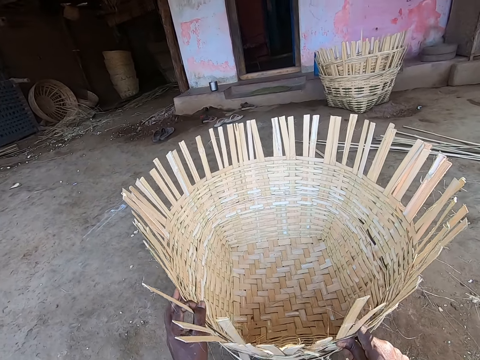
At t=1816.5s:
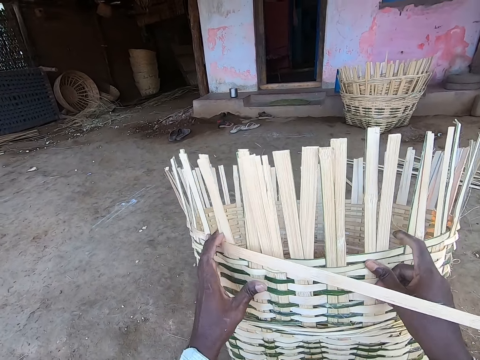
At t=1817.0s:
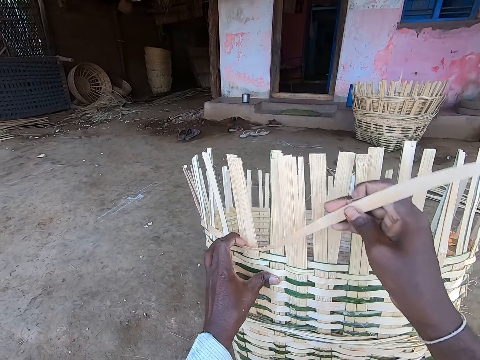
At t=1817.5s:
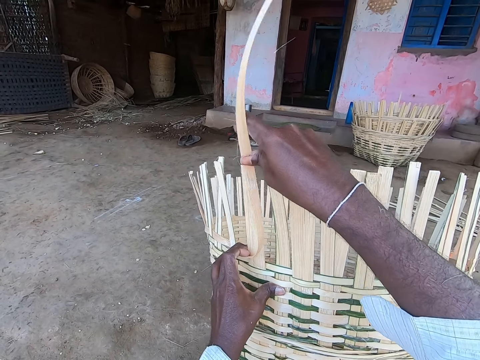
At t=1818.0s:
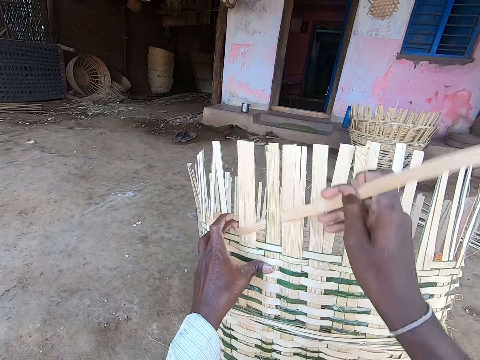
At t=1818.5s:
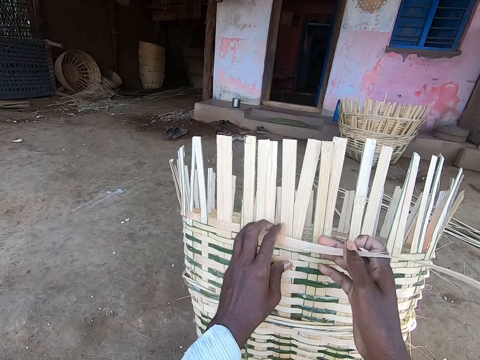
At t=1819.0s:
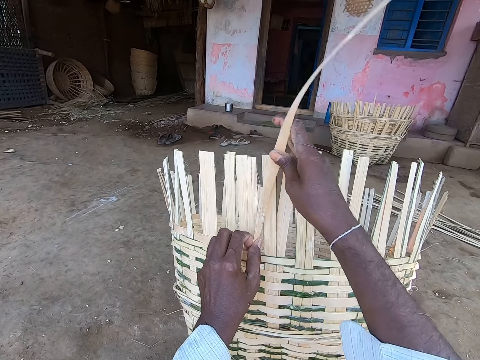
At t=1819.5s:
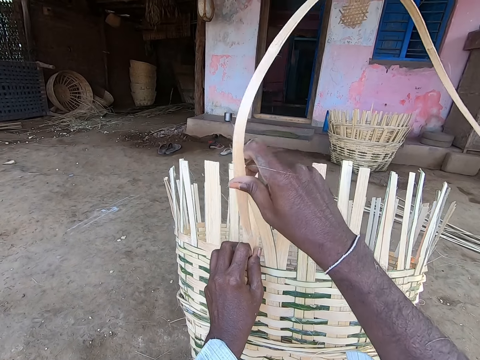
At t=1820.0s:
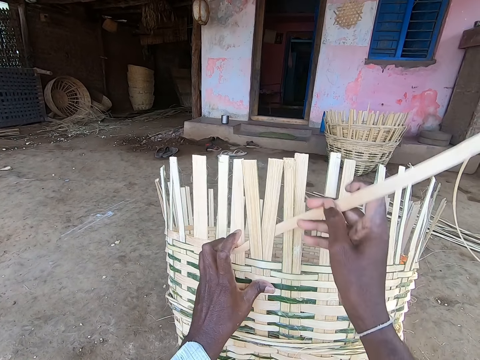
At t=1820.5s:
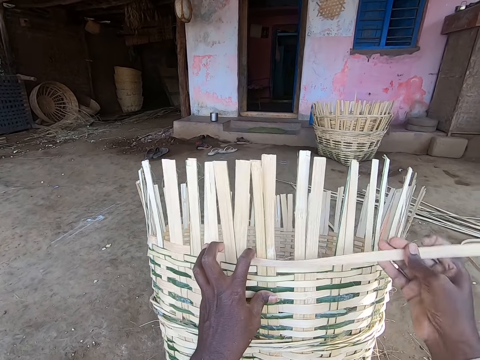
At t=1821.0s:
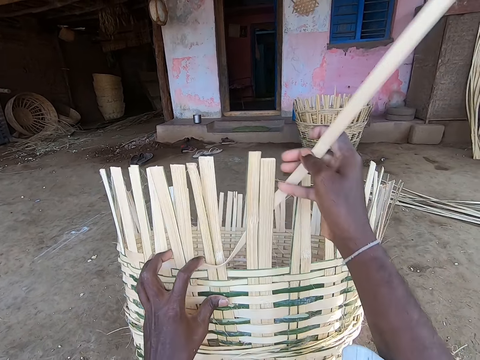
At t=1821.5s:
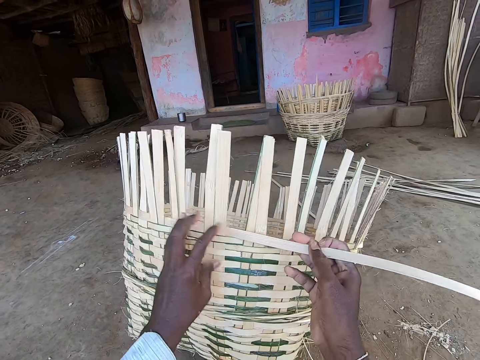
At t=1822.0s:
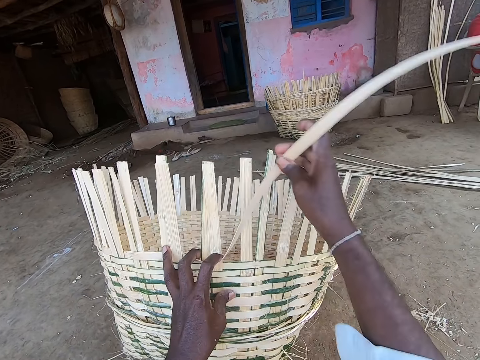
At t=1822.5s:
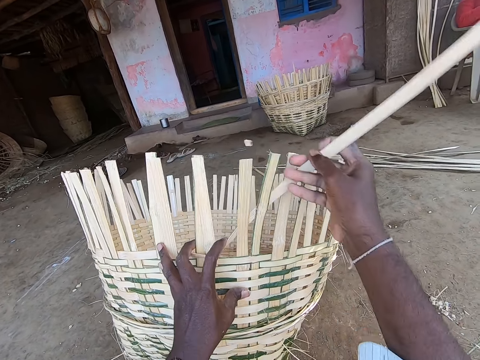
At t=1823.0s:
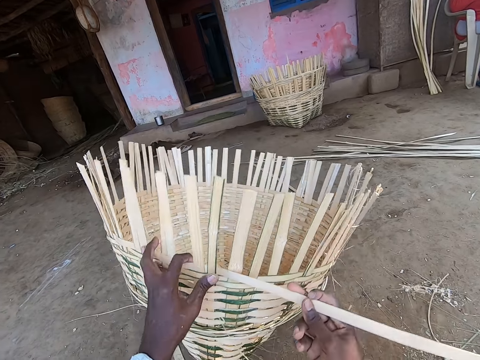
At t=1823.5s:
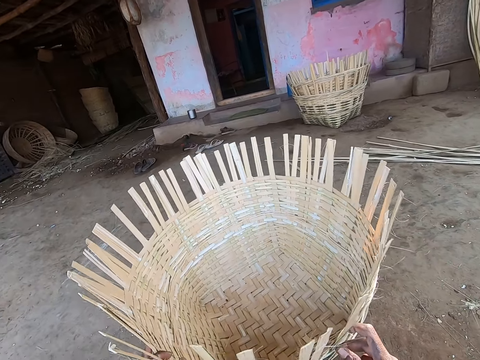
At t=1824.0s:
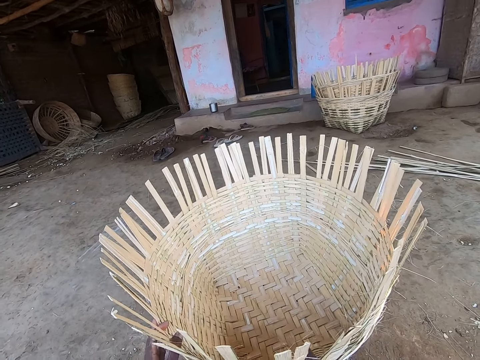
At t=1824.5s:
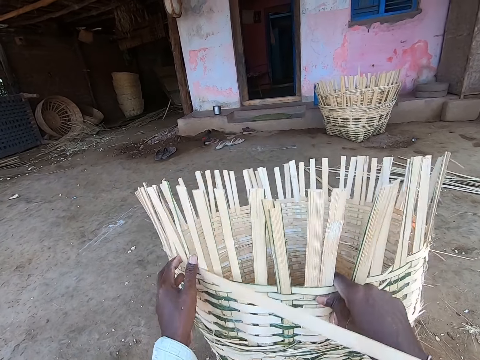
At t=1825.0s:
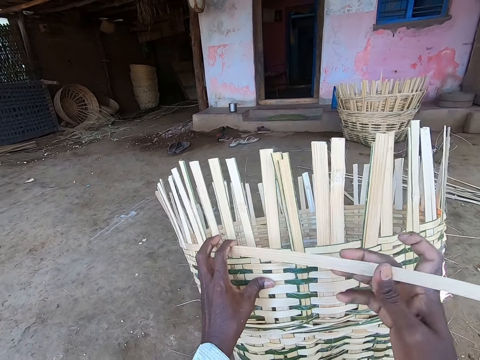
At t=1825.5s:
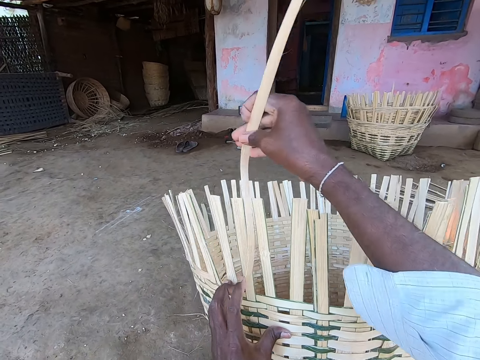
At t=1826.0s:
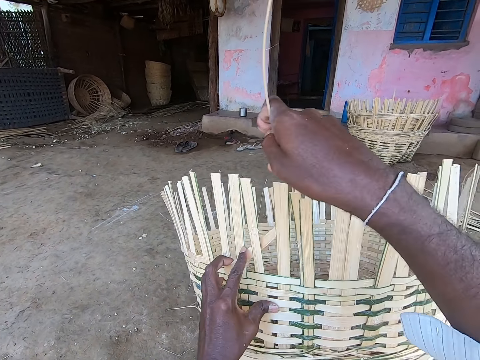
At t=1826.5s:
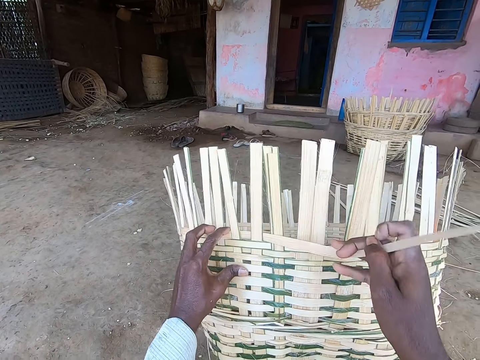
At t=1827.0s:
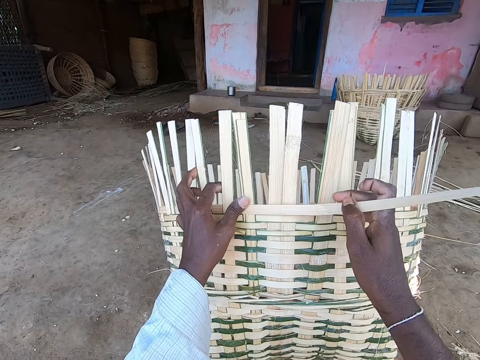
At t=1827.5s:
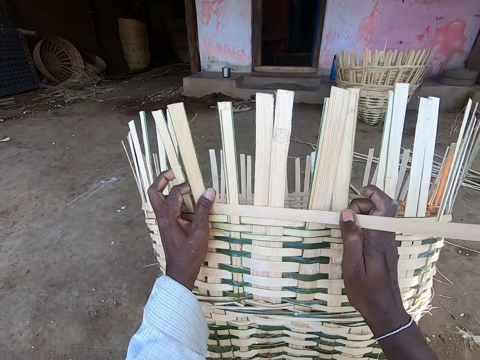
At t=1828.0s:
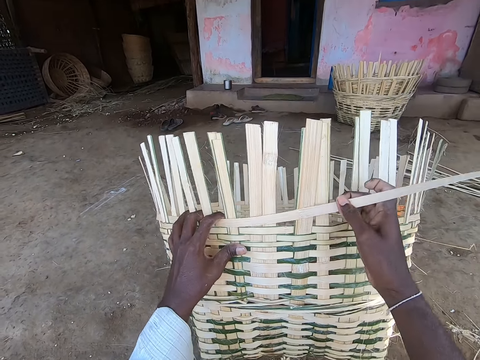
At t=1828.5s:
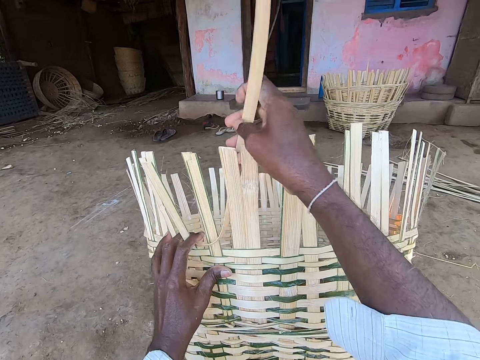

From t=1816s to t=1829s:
The camera wearer lifts the basket from the ground with his hands. He weaves the basket in his left hand with the palm frond in his right hand. He places the basket on the ground with his left hand. He lifts the basket from the ground with his hands. He weaves the basket in his left hand with the palm frond in his right hand.

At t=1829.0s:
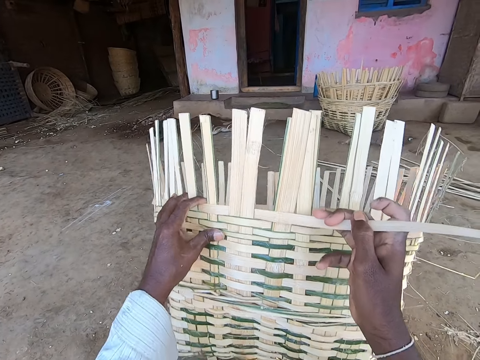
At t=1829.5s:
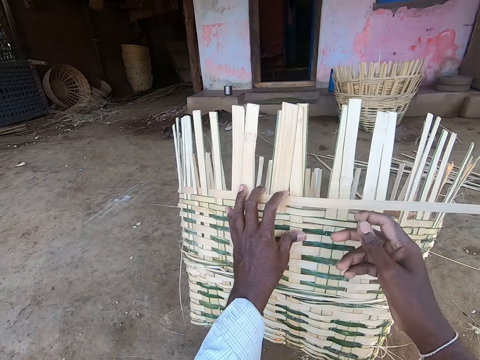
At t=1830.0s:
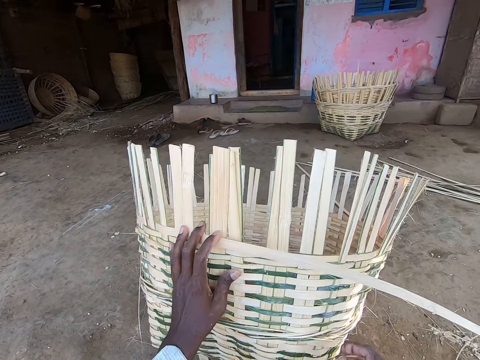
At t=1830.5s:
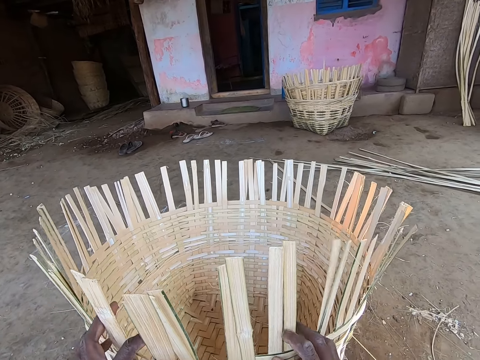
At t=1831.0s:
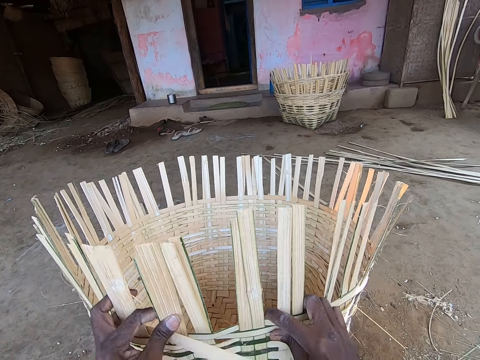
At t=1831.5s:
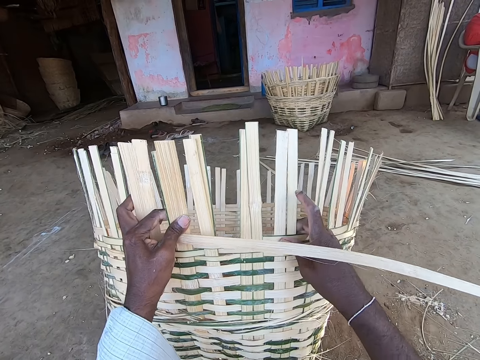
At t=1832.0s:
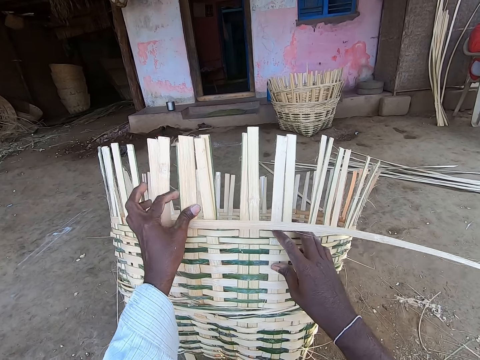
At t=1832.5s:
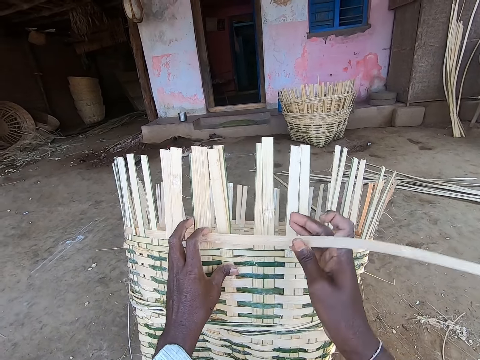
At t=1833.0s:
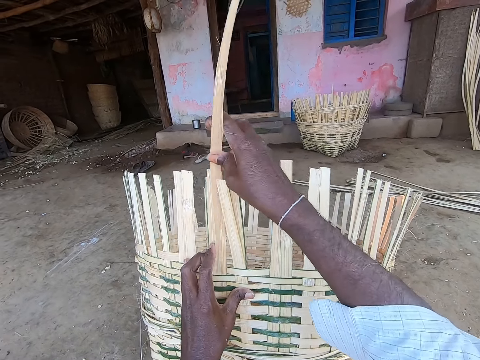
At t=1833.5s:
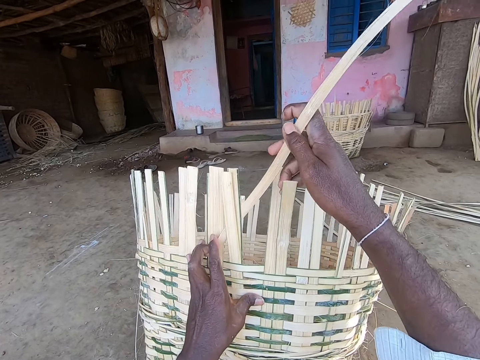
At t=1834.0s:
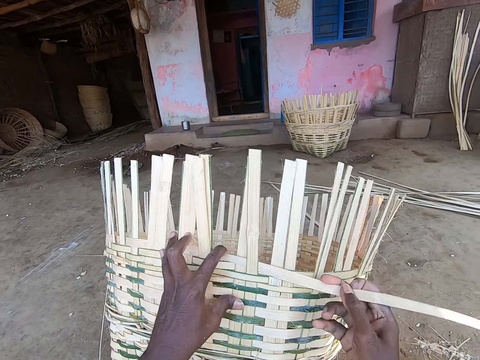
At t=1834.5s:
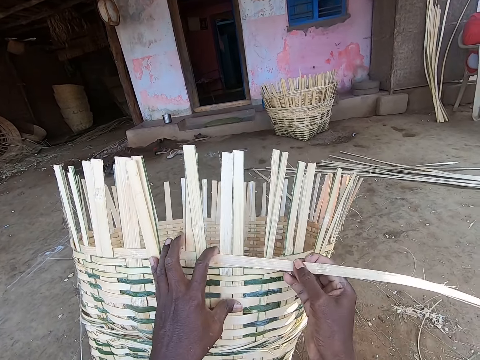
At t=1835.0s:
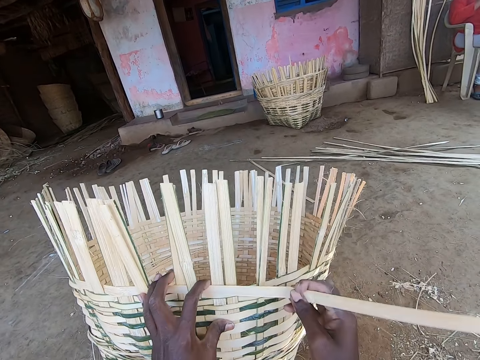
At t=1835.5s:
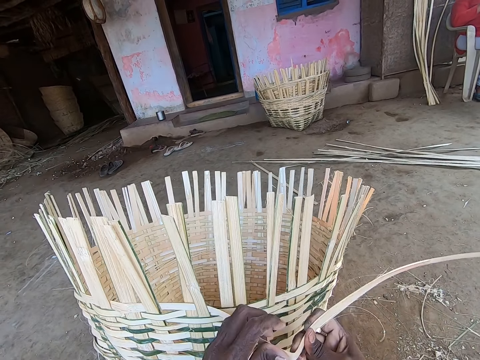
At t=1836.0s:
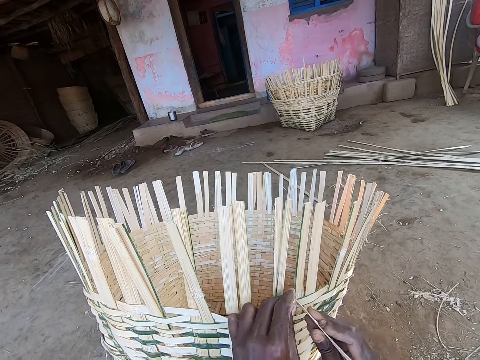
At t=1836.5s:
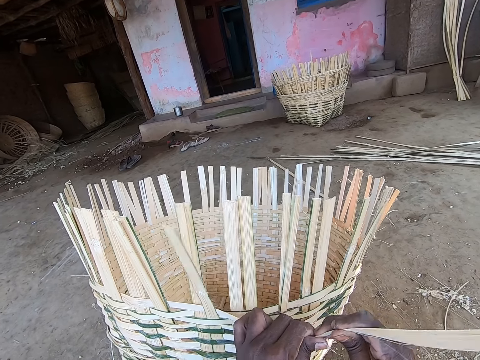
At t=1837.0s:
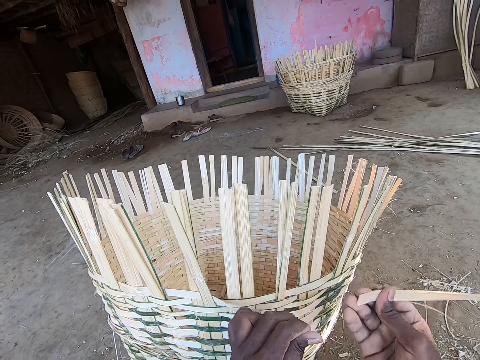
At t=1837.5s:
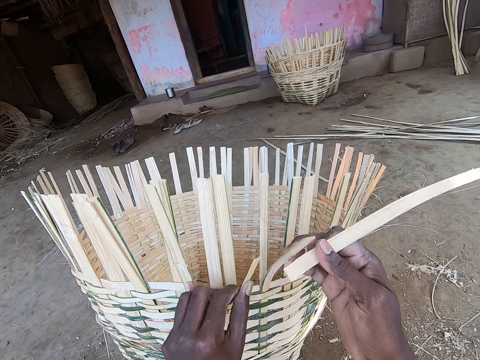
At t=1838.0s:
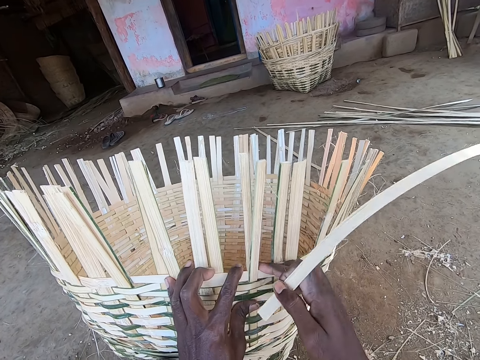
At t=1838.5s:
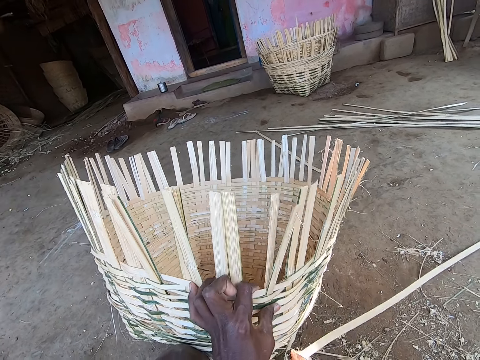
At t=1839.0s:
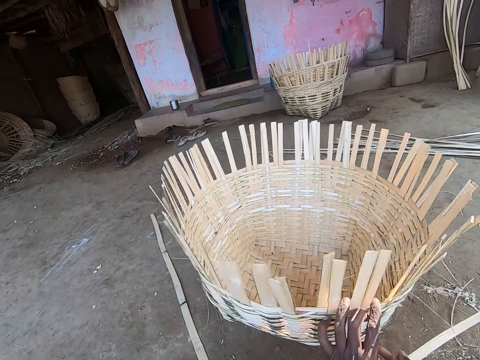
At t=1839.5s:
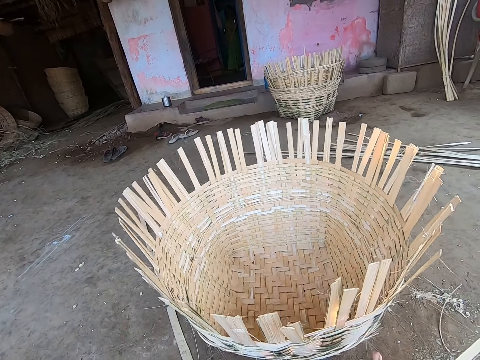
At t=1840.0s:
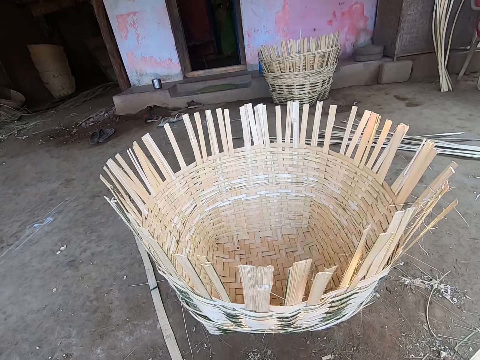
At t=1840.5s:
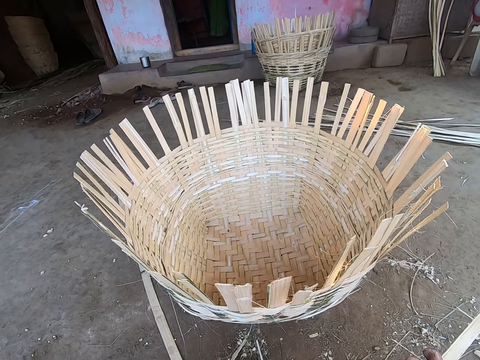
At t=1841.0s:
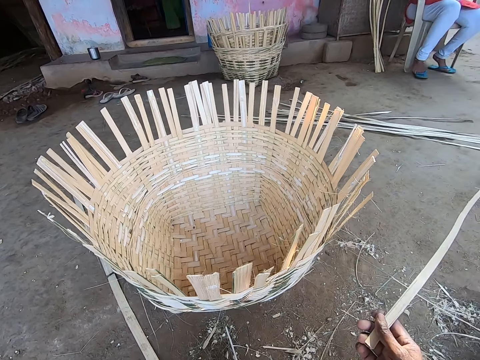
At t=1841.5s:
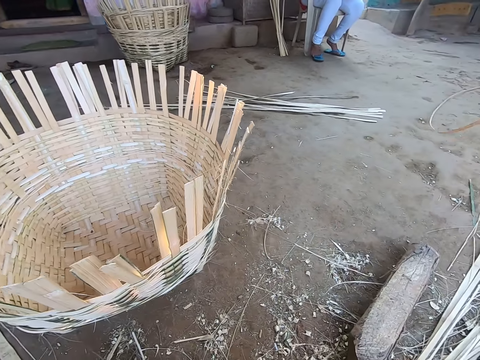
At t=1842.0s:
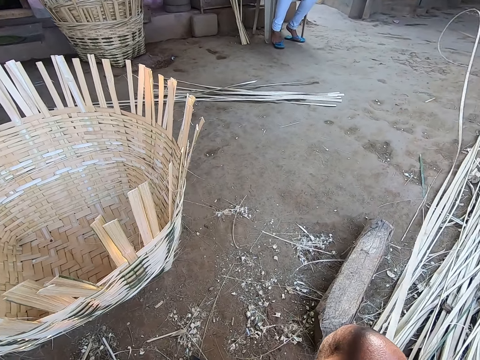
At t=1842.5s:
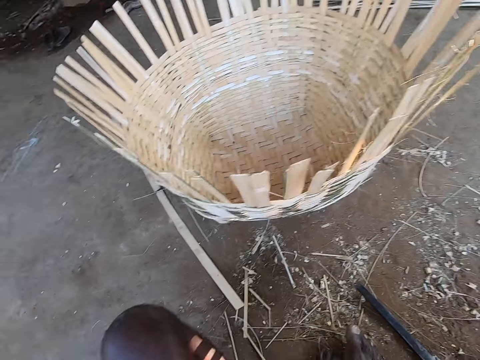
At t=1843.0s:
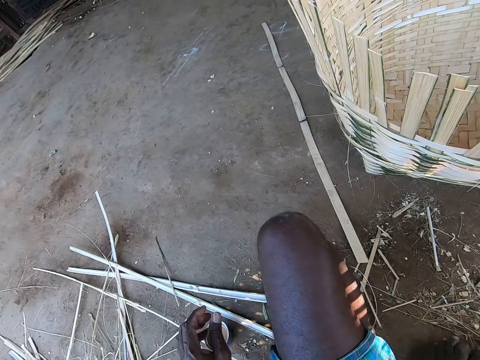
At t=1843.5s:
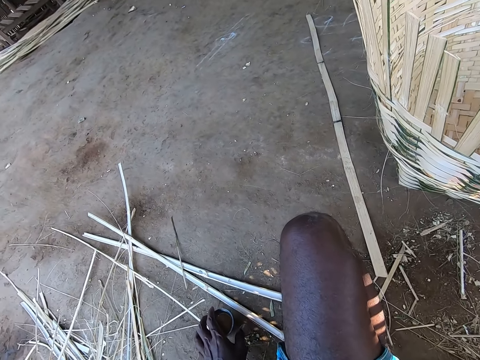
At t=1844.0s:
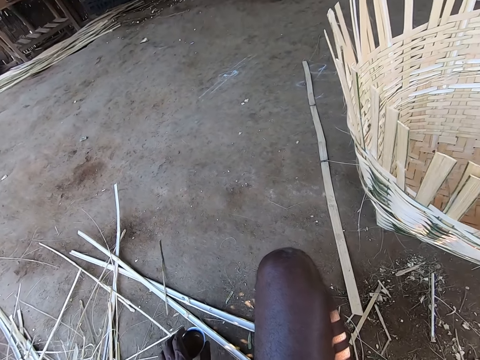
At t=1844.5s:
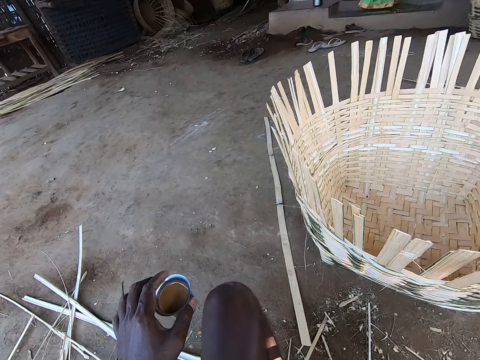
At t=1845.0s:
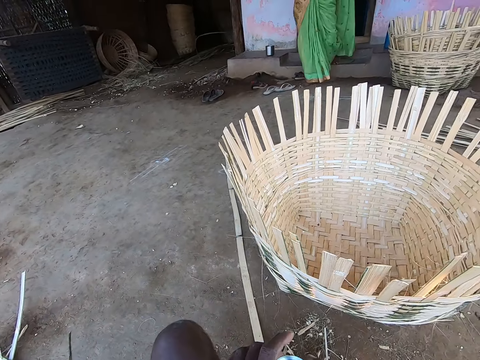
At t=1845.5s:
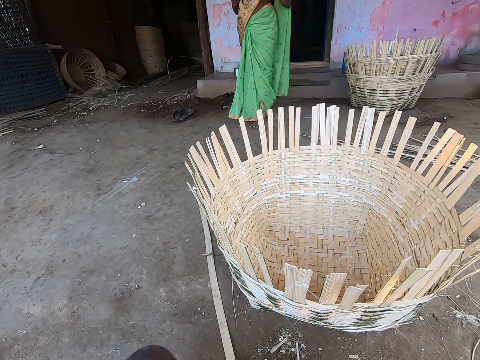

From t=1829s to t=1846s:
The camera wearer lifts the basket from the ground with his hands. He weaves the basket in his left hand with the palm frond in his right hand. He twists the palm frond in his left hand with his right hand. He cuts the palm frond in his left hand with his right hand. He weaves the basket in his left hand with the palm frond in his hands. He places the basket on the ground with his left hand. He drops the palm frond in his right hand on the ground. He picks the cup of tea from the ground with his left hand.
